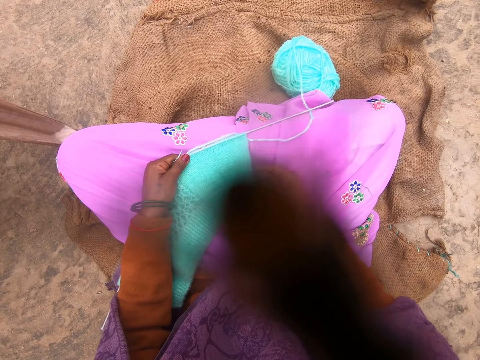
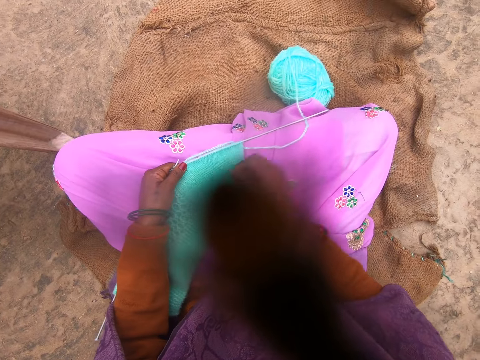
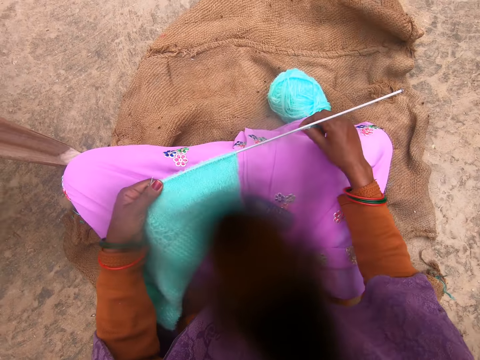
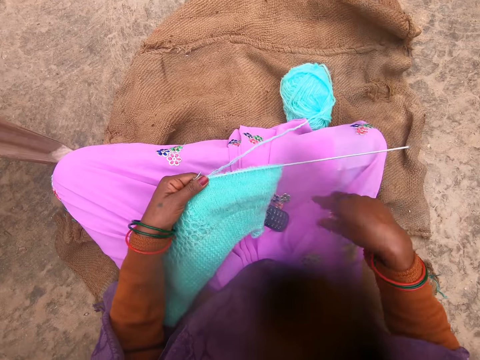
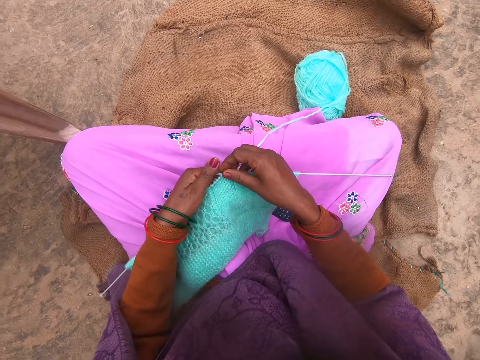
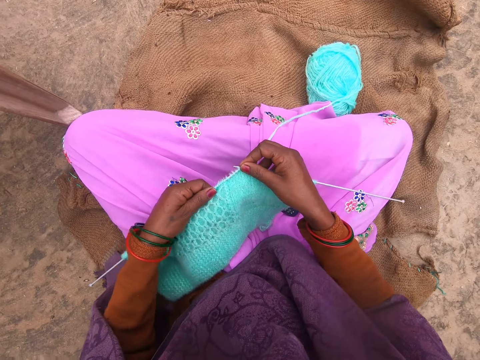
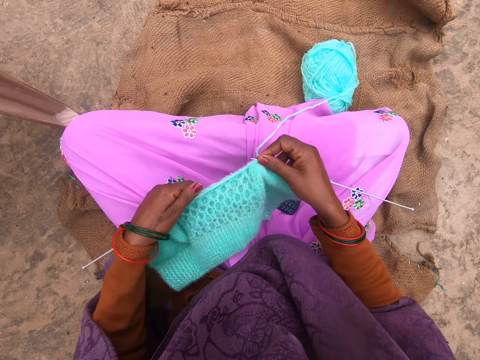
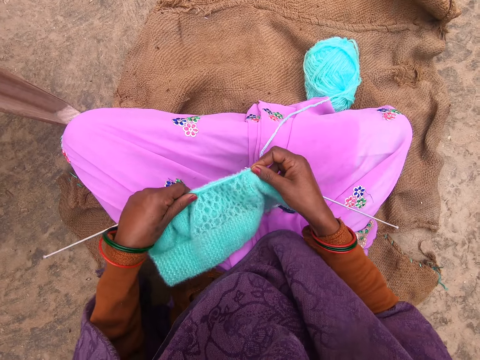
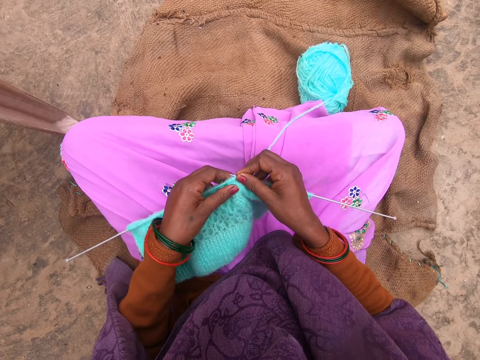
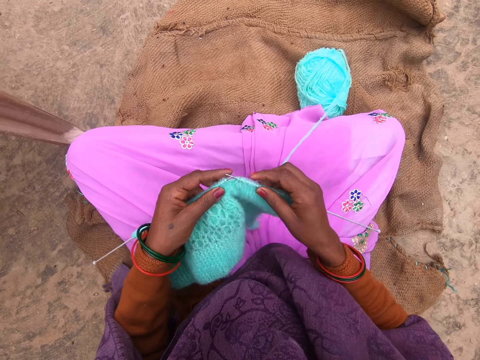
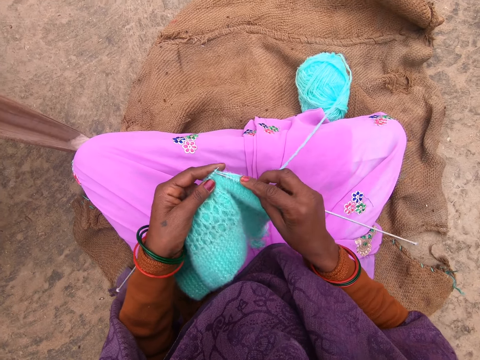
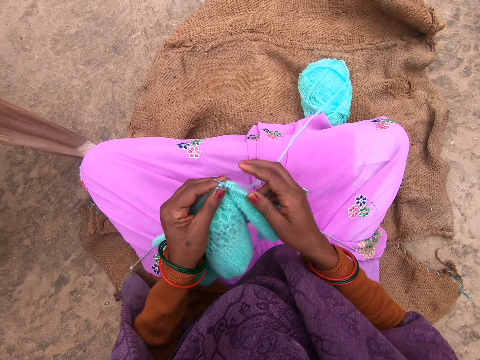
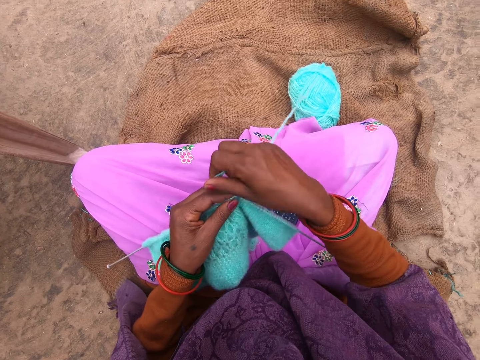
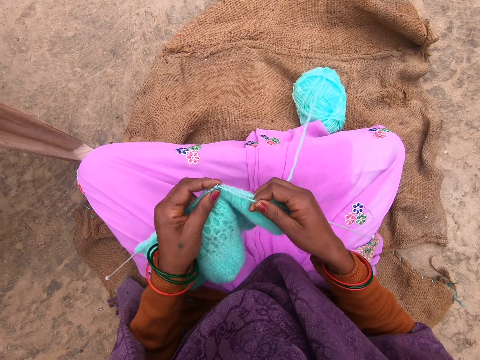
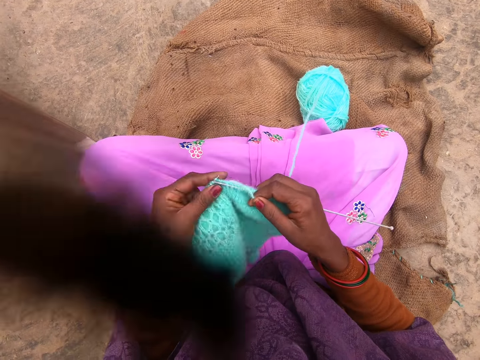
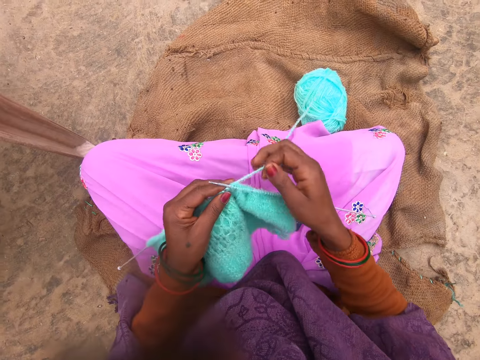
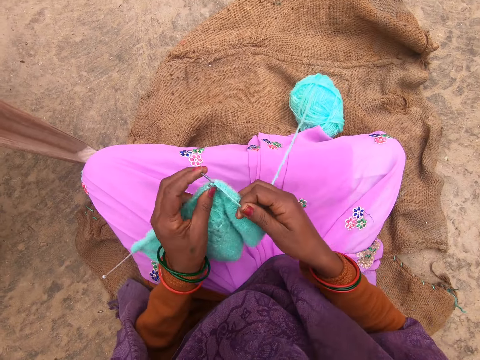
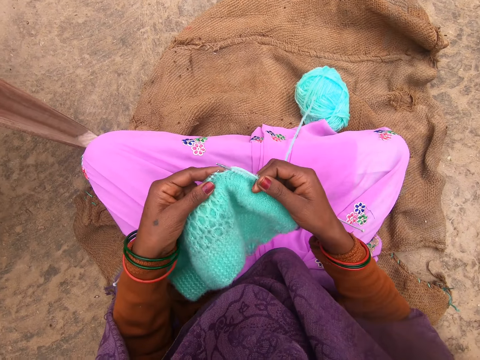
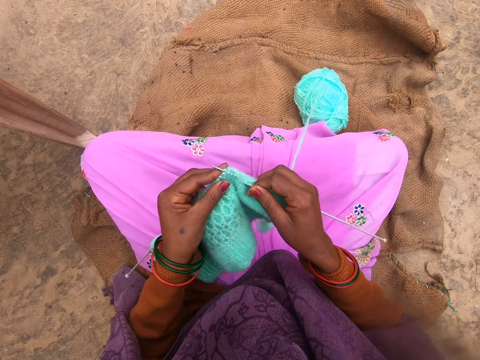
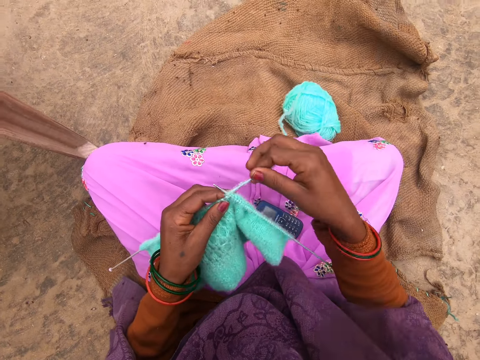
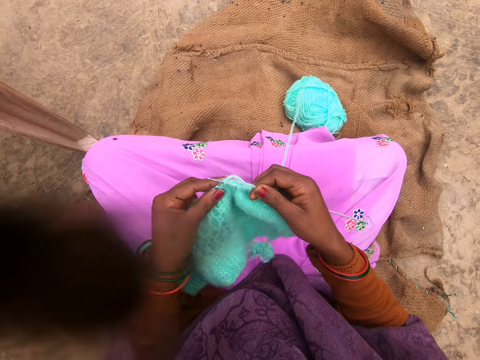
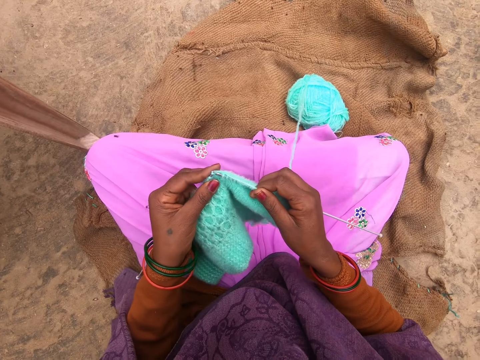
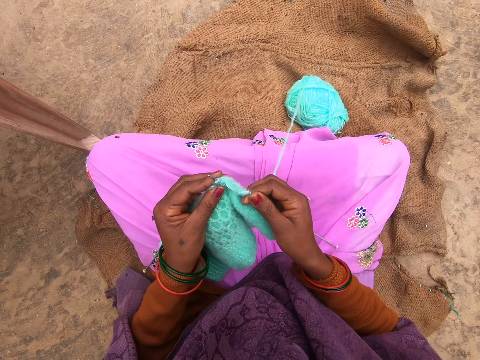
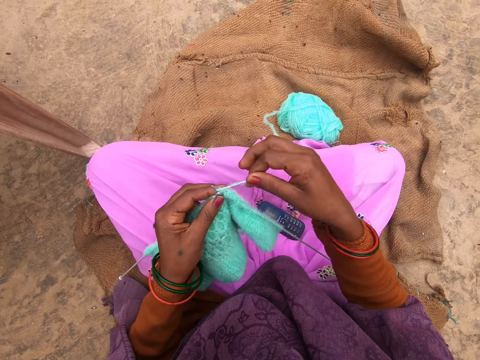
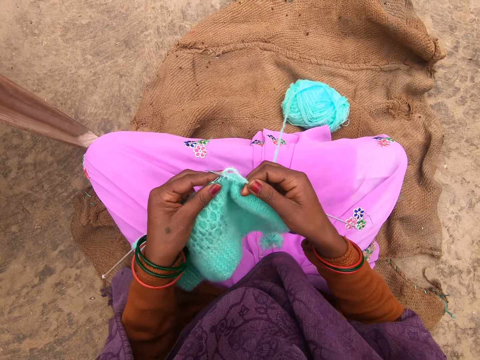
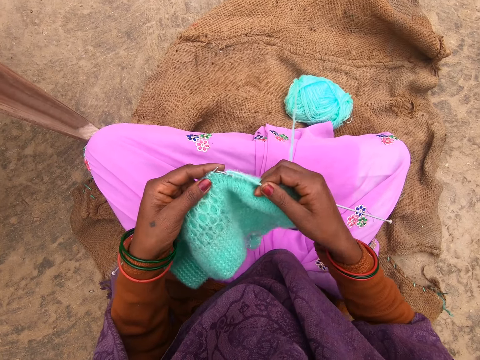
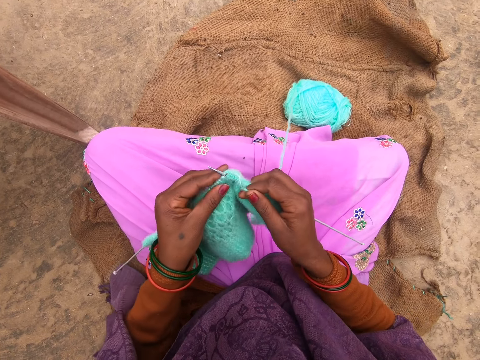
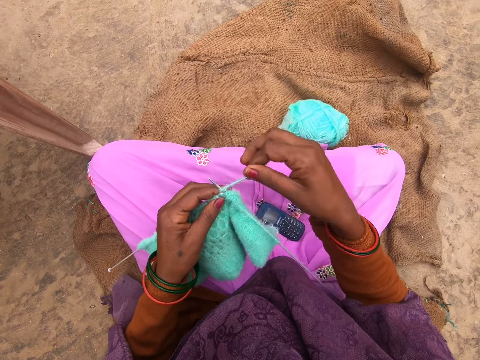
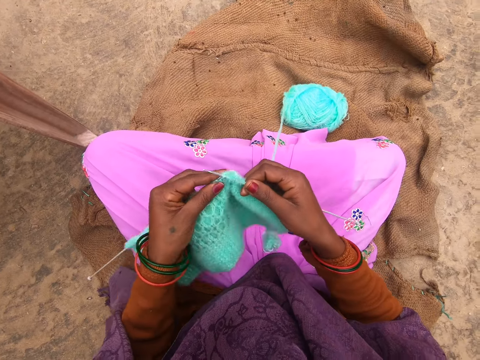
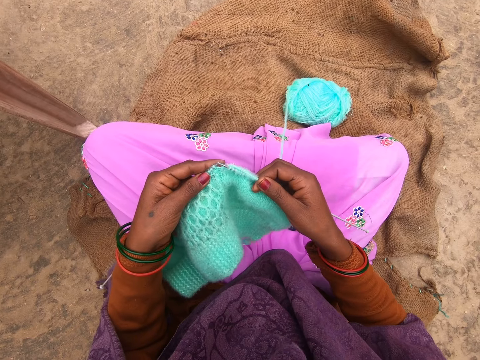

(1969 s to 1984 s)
The camera wearer stretches a thread. They push the thread. They push the thread again. They knit using a needle. They fold the thread on the needle. They knit using the needle. They fold the thread on the needle. They knit using the needle. They fold the thread on the needle. They knit using the needle. They fold the thread on the needle. They knit using the needle. They fold the thread on the needle.

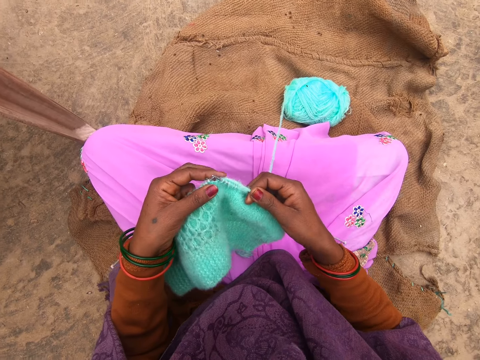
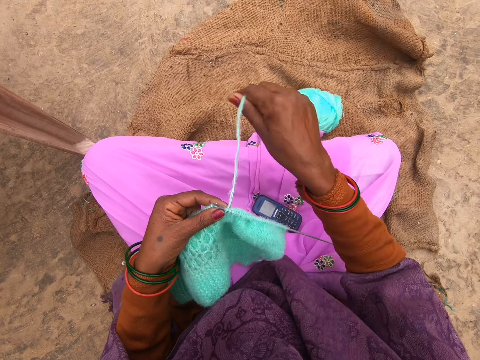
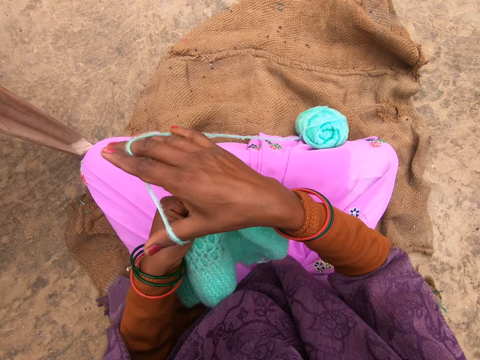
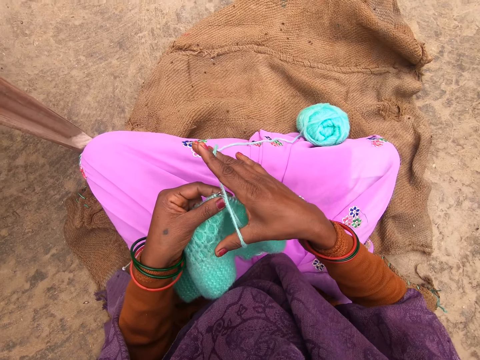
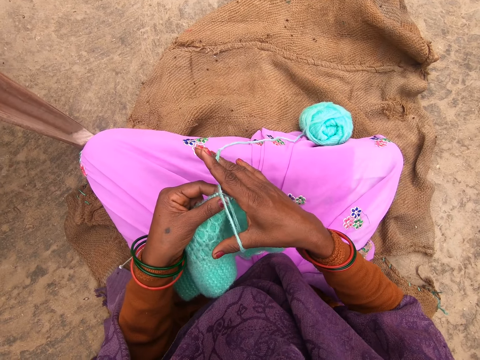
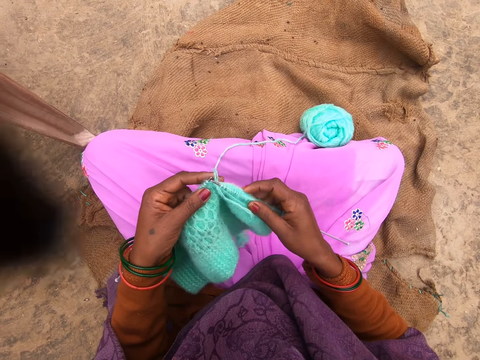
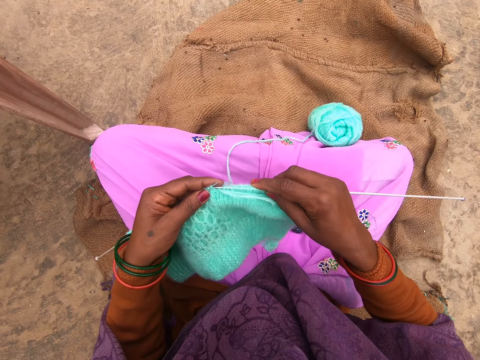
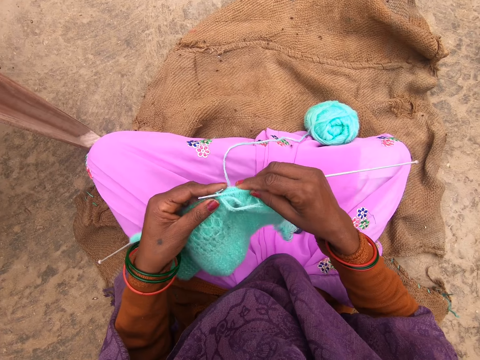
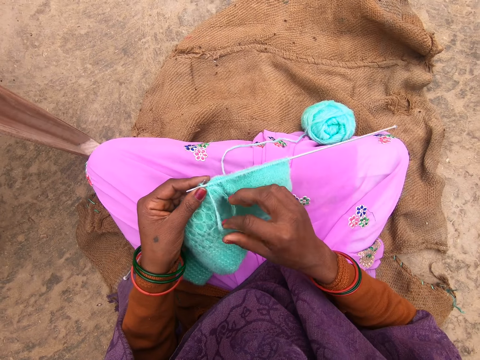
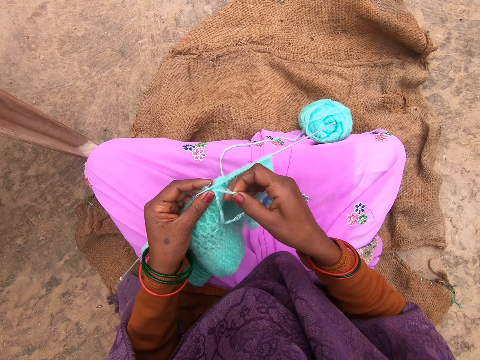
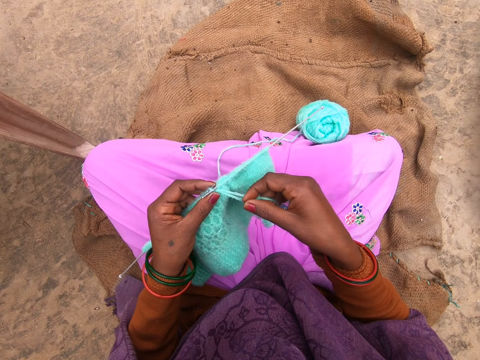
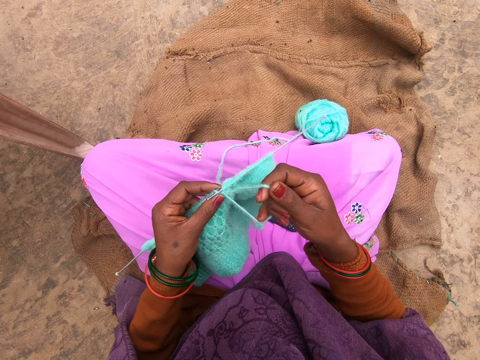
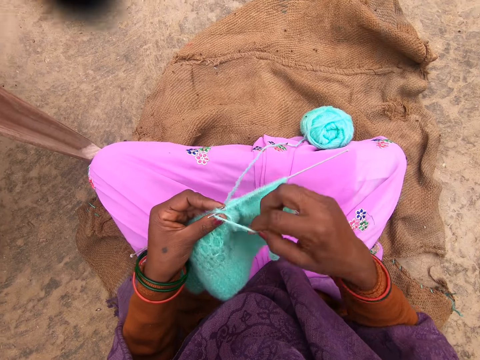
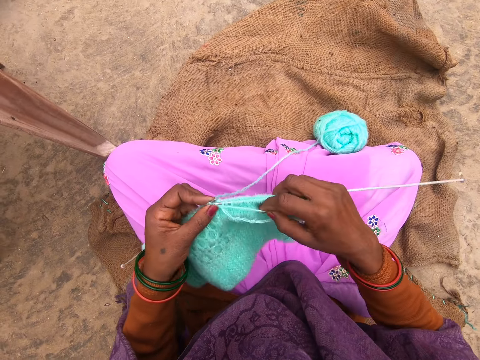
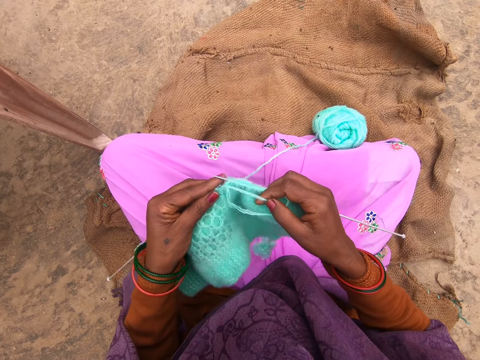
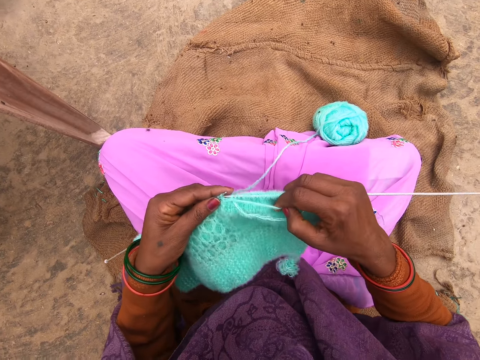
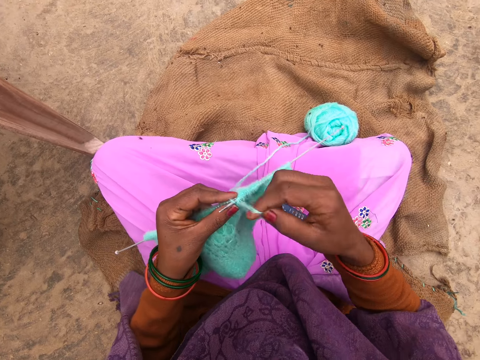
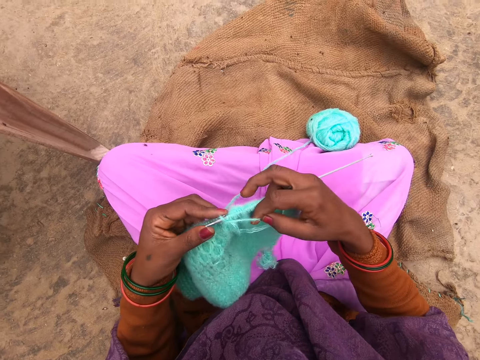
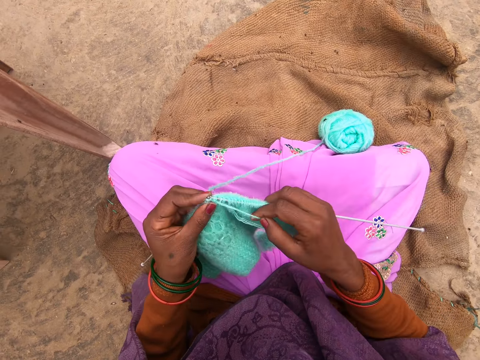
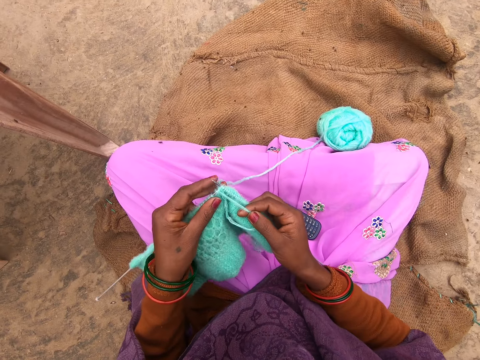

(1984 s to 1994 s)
The camera wearer pulls out more thread. They fold the thread on a needle. They pull the thread. They knit the thread with the knitting needles. They fold the thread on the needle. They knit using the needle. They fold the thread on the needle. They knit using the needle.

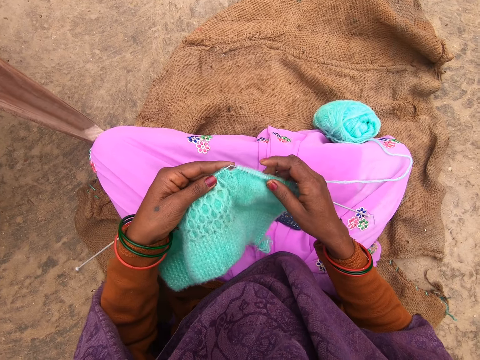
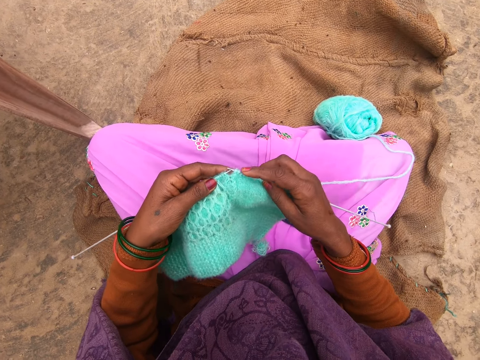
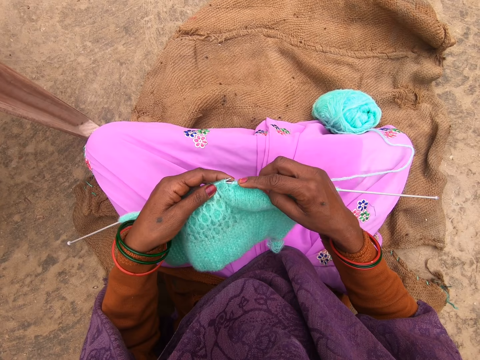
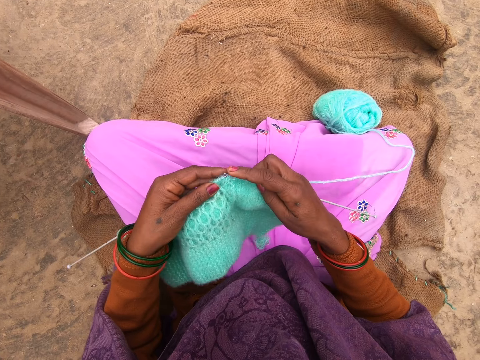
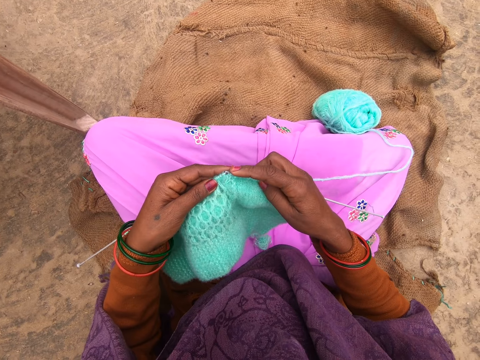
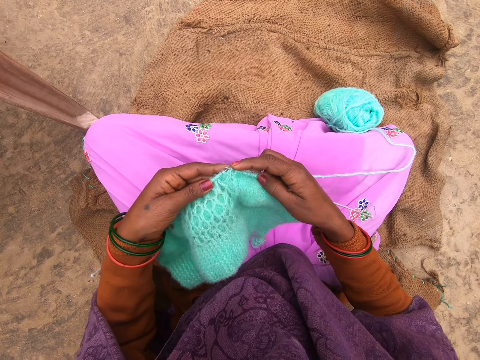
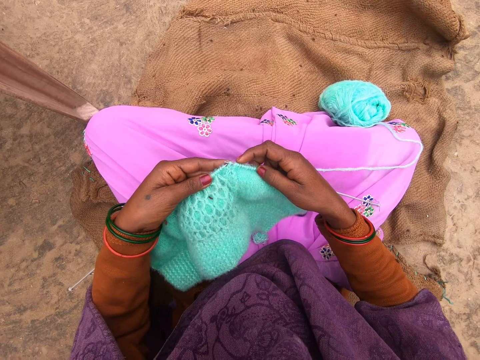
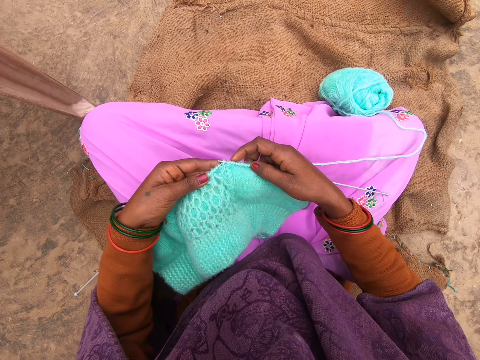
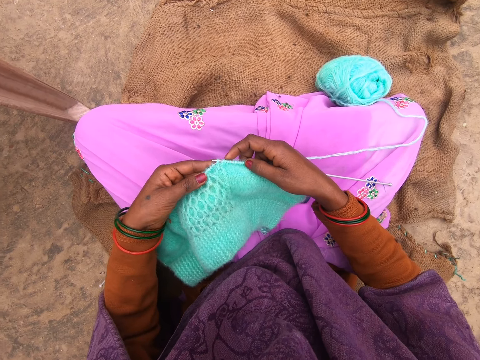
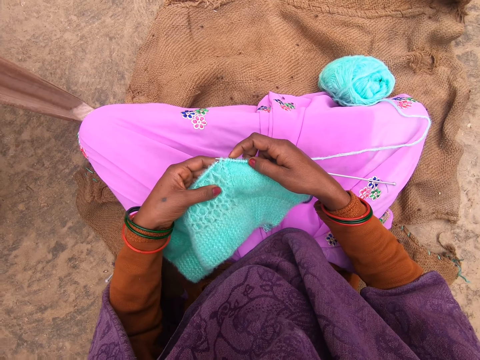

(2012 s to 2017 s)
The camera wearer knits using a needle.
